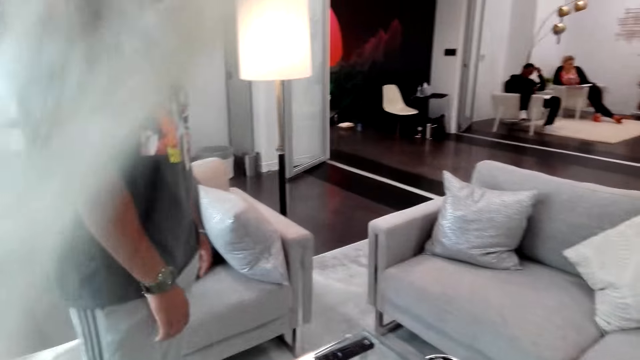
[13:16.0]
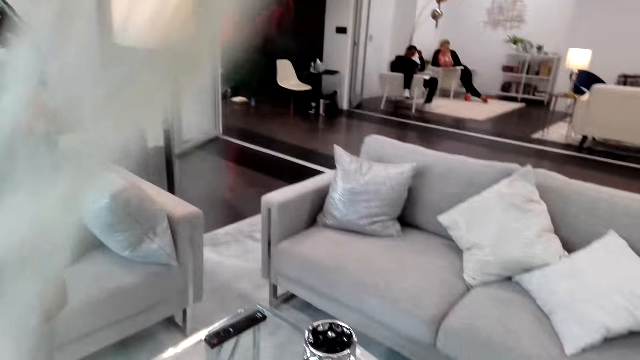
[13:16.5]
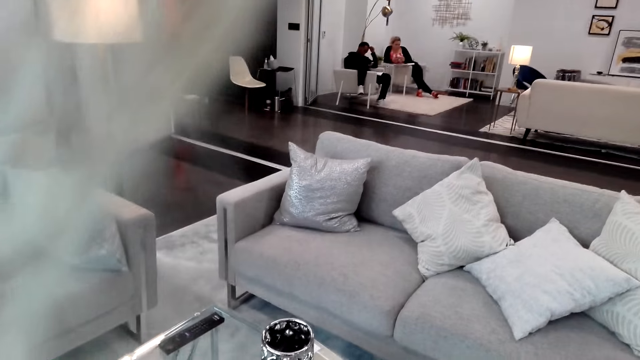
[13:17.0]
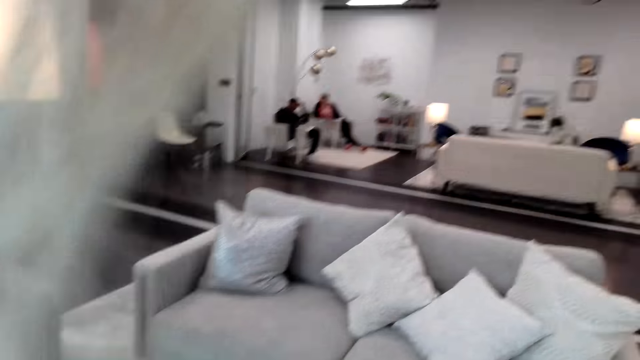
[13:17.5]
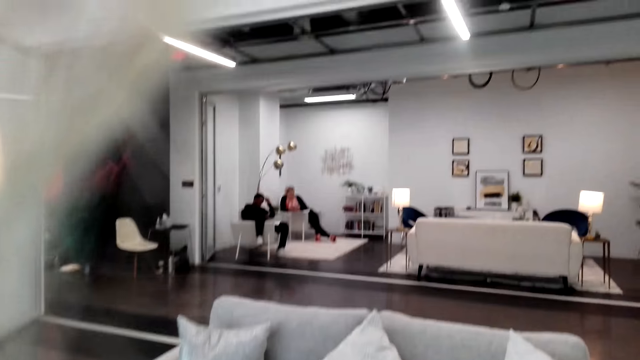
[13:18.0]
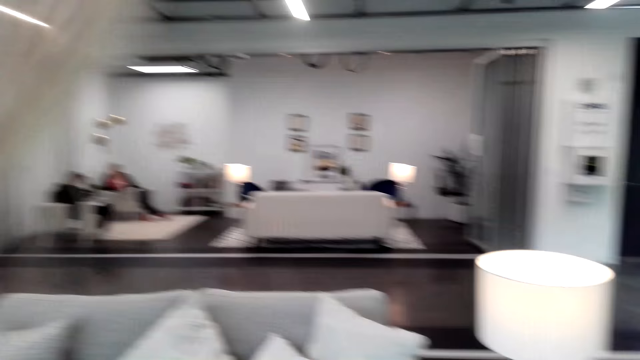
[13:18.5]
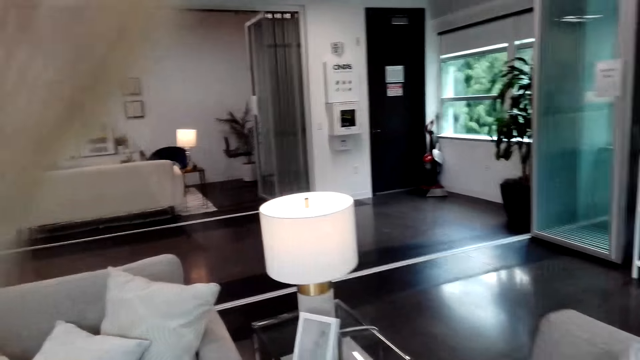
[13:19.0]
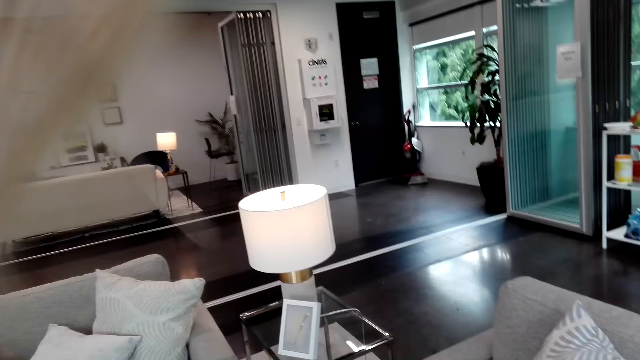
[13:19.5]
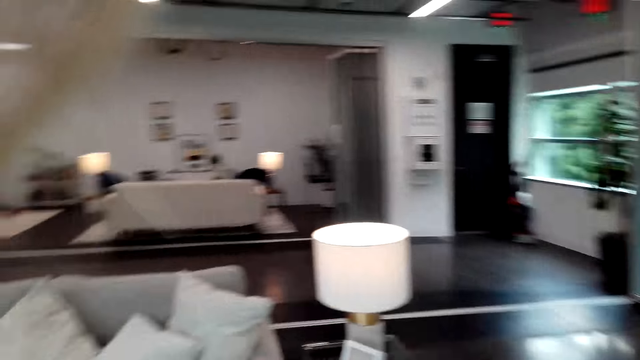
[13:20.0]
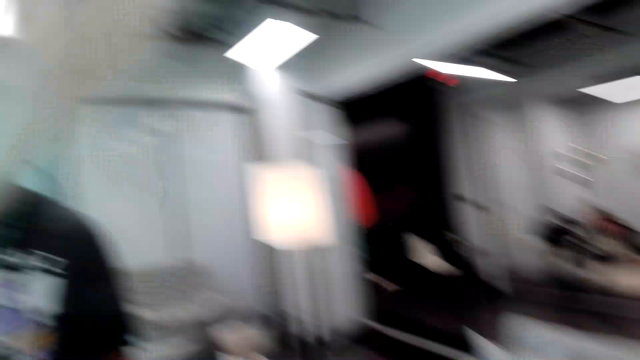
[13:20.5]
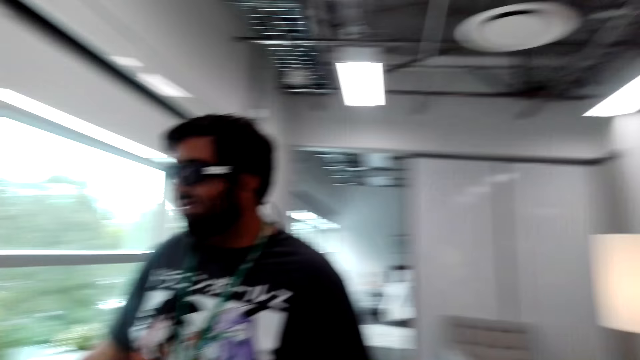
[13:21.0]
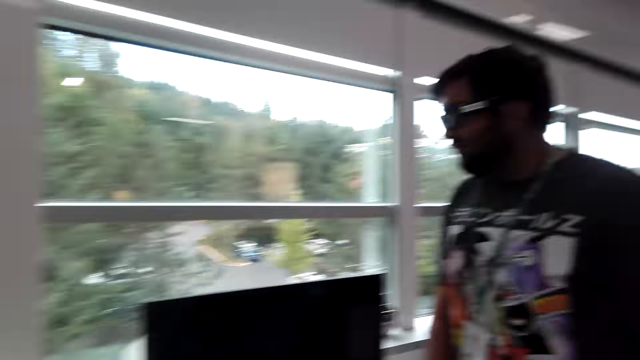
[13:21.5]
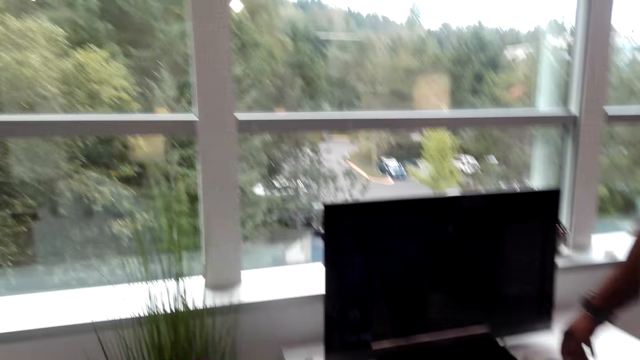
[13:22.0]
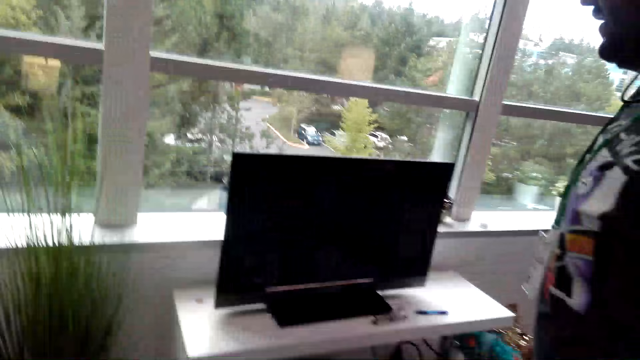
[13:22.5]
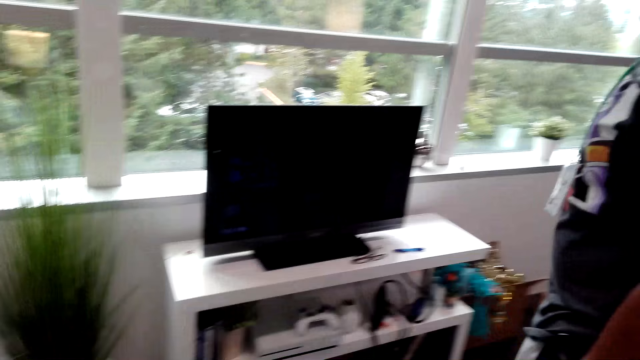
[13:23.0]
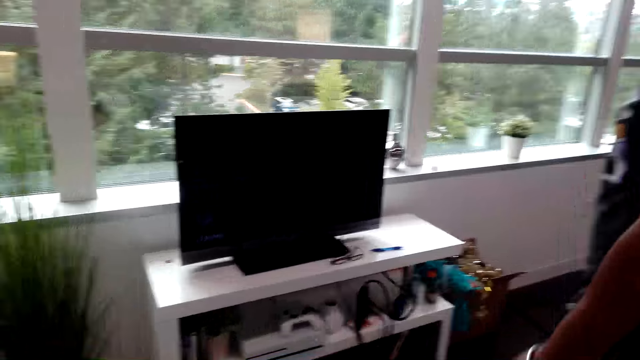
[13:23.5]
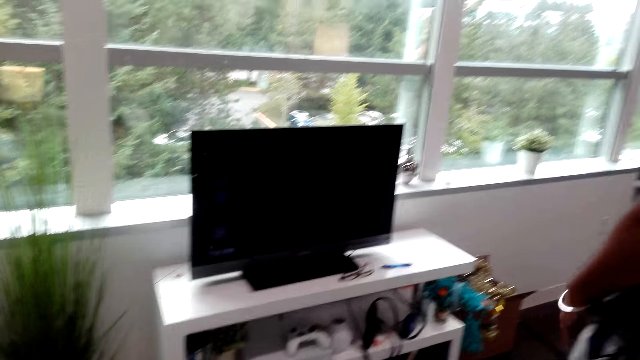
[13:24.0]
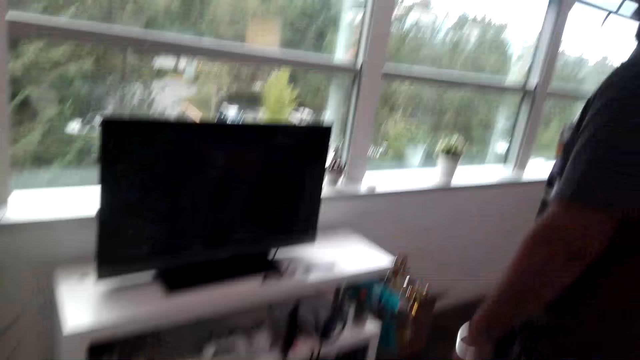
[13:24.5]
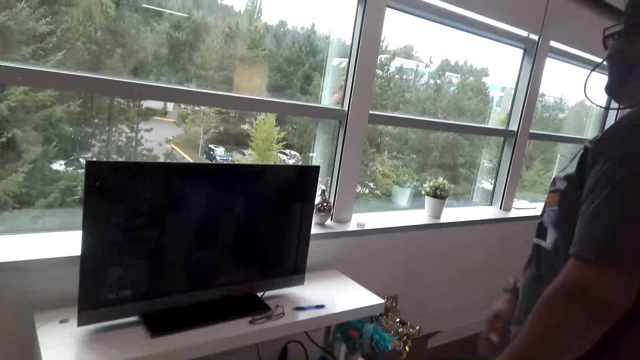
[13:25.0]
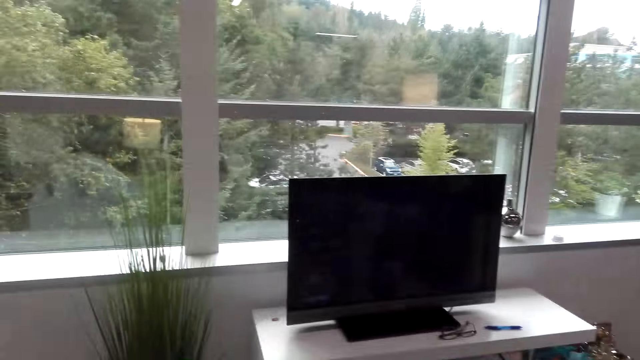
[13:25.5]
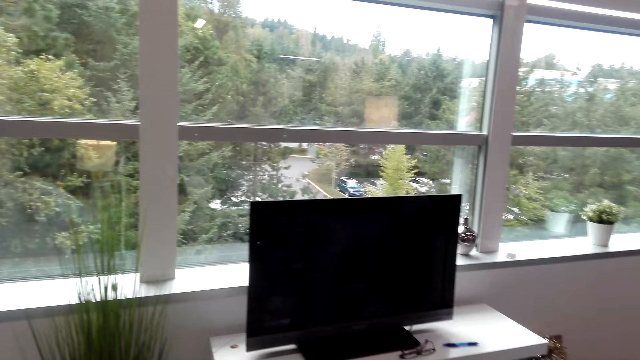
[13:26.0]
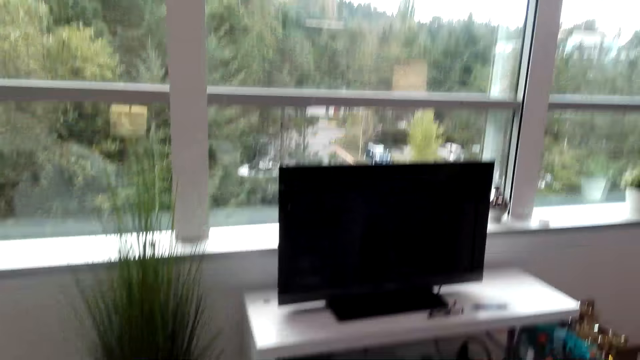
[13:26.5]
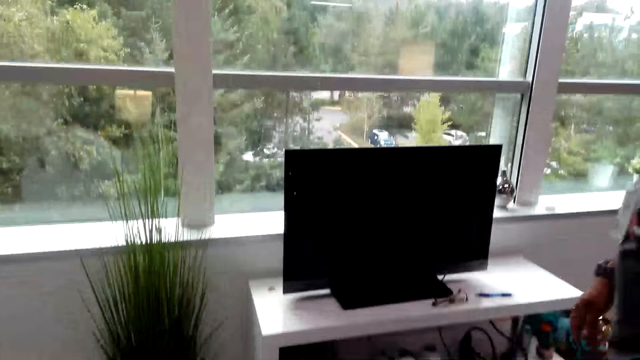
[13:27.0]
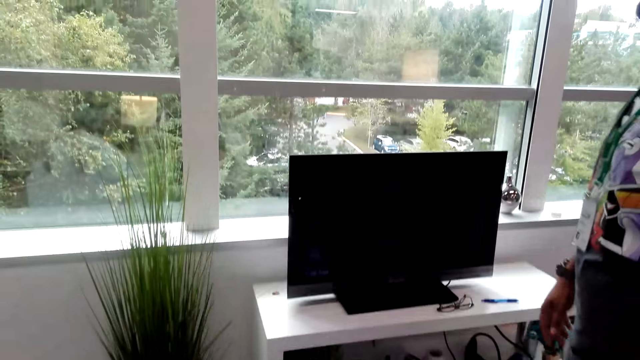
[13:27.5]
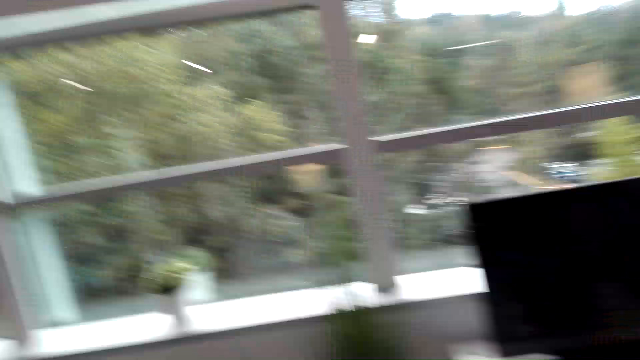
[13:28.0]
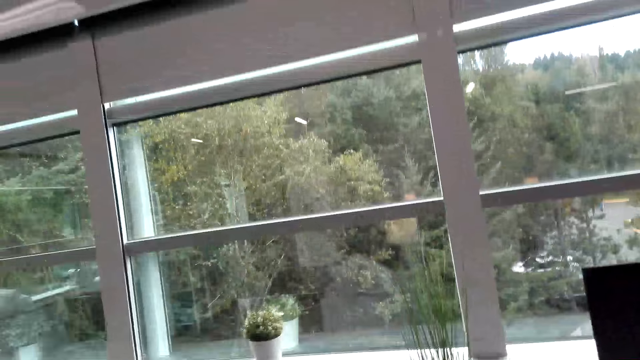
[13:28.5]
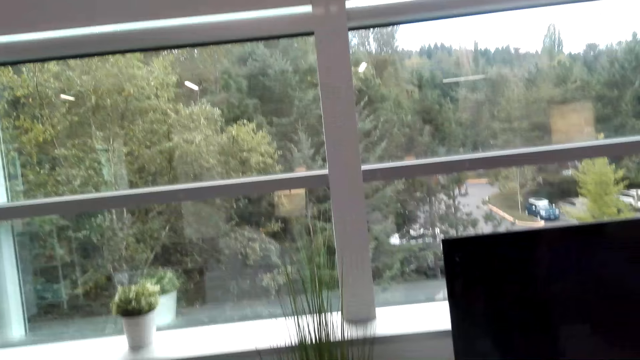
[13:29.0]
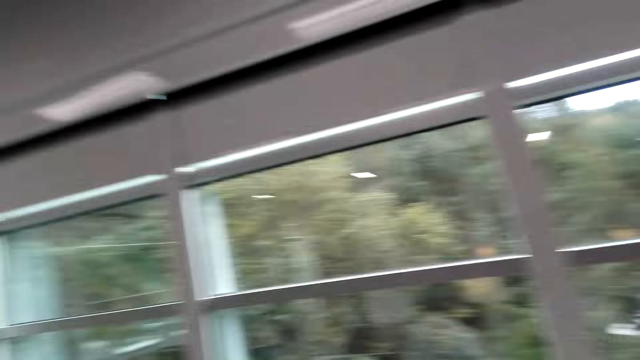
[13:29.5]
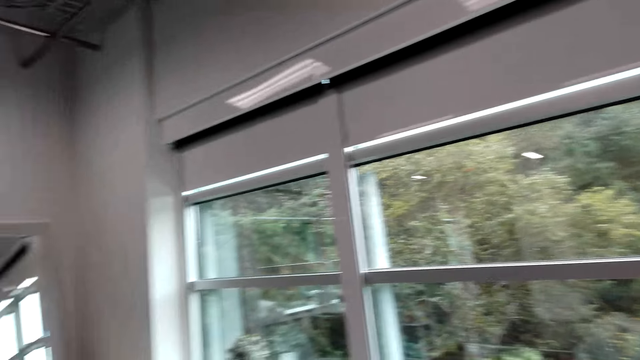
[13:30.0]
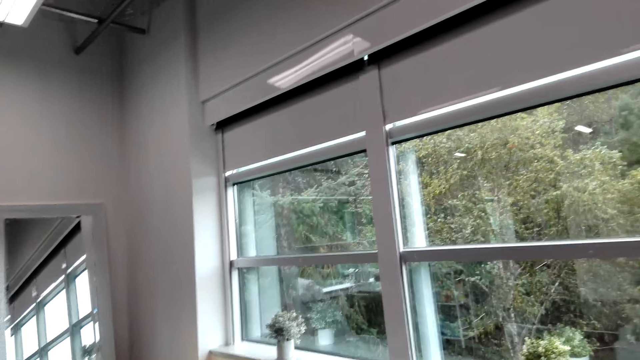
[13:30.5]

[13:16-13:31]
The camera wearer looks around the house. The man converses with the woman and walks towards the desktop. The camera wearer talks with the man. The man converses with the woman and does a hand movement. The camera wearer converses with the man. The man walks around the house.

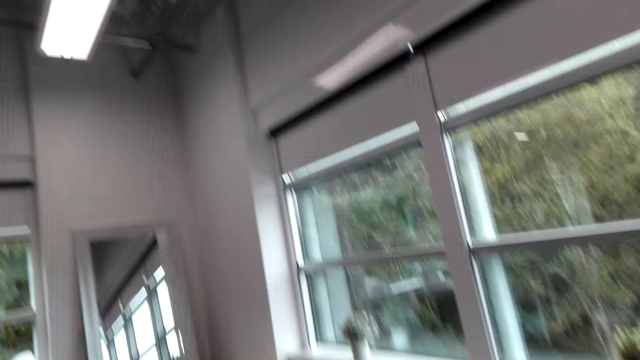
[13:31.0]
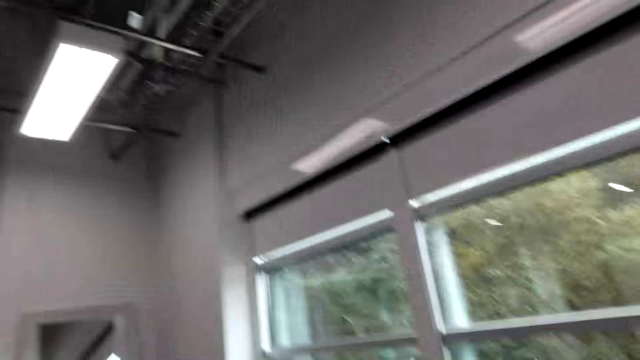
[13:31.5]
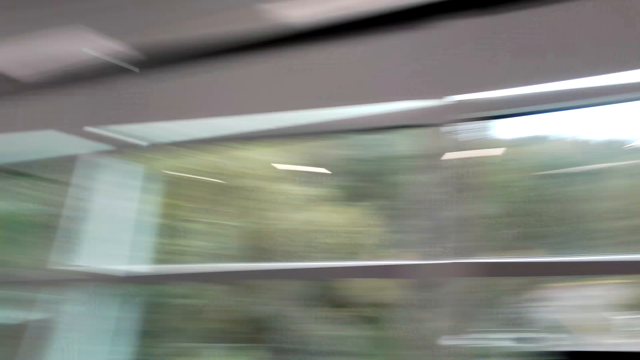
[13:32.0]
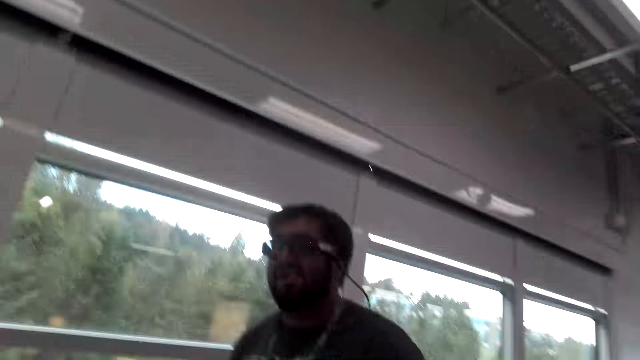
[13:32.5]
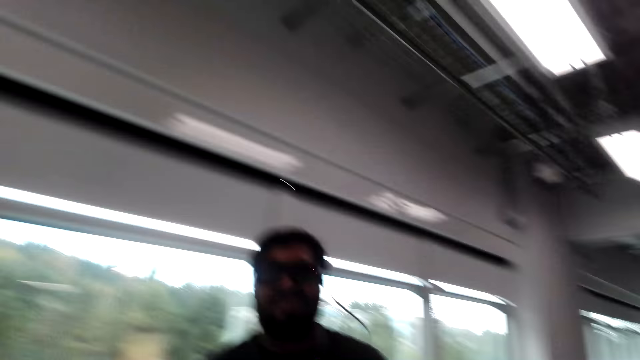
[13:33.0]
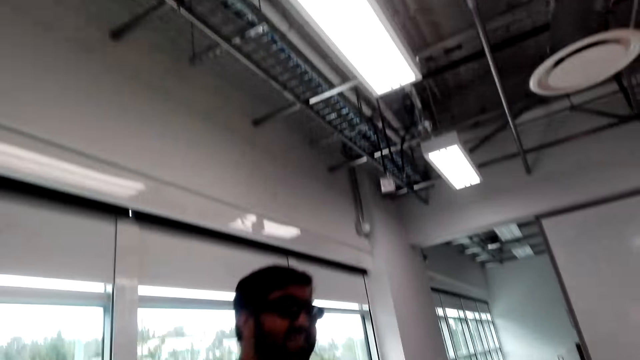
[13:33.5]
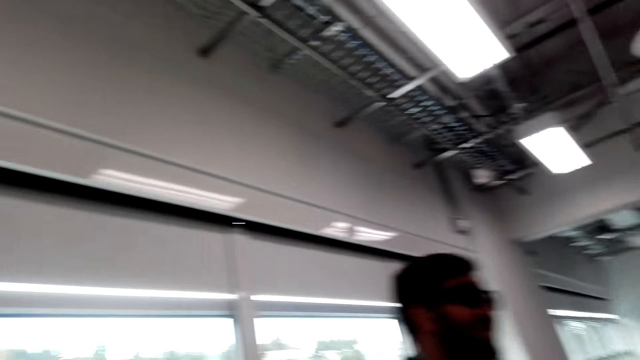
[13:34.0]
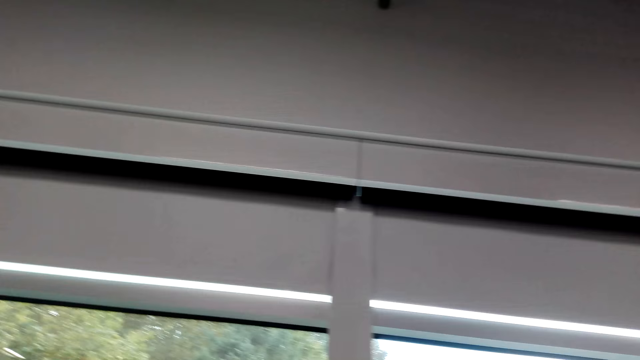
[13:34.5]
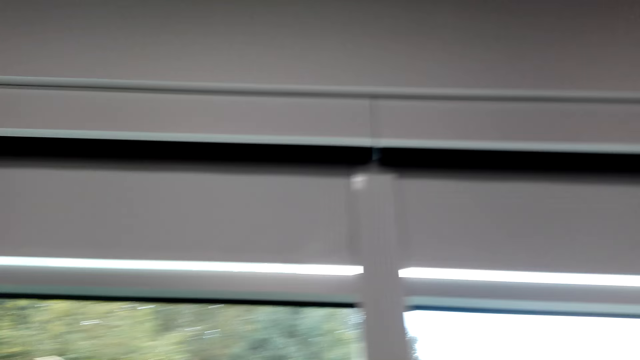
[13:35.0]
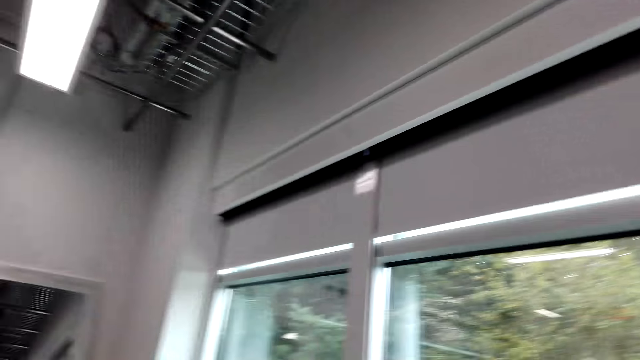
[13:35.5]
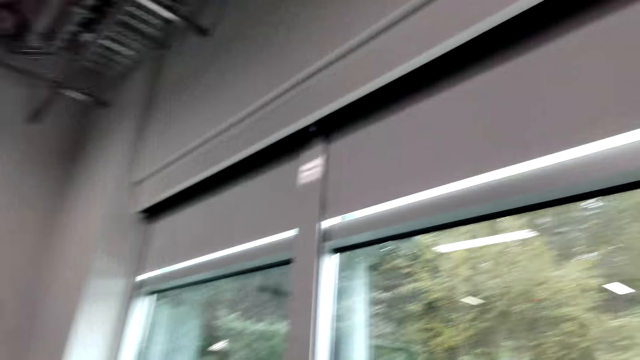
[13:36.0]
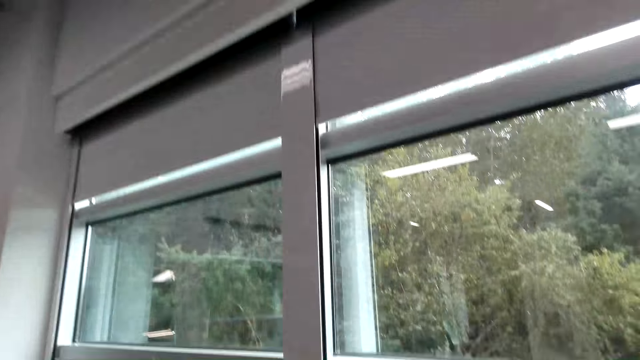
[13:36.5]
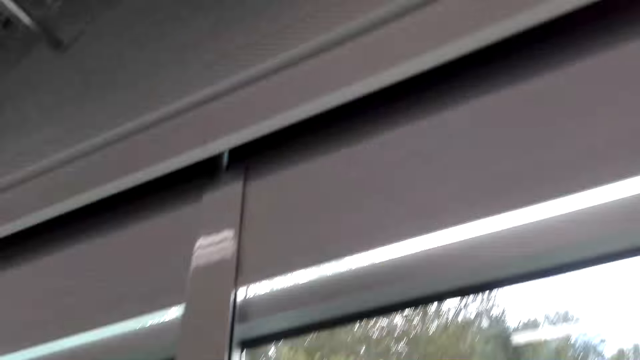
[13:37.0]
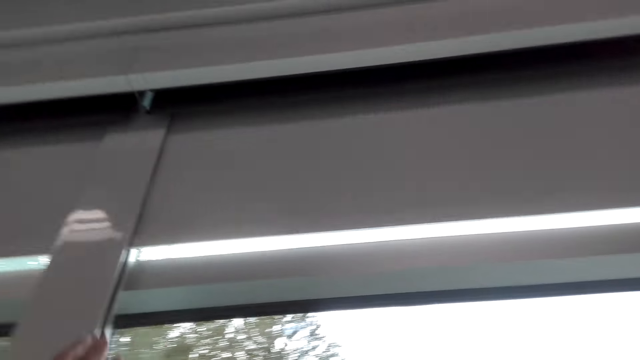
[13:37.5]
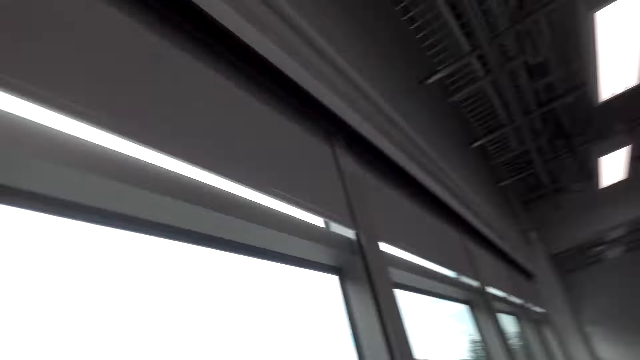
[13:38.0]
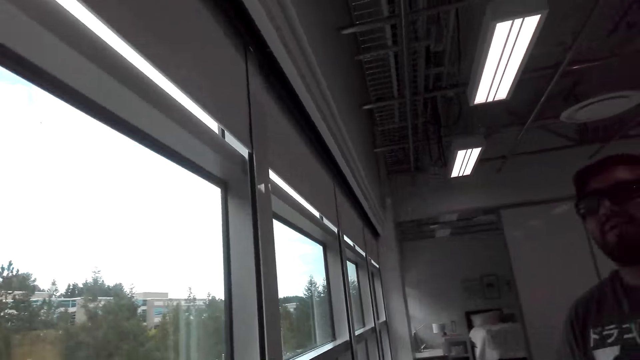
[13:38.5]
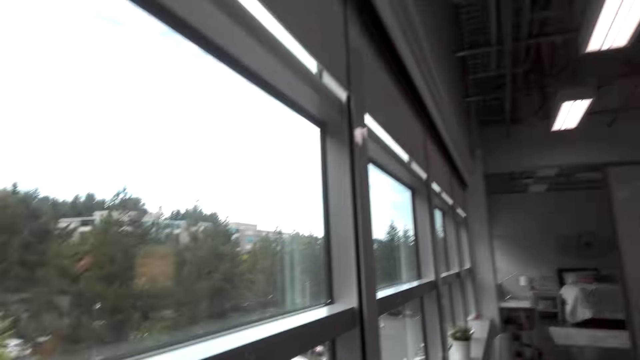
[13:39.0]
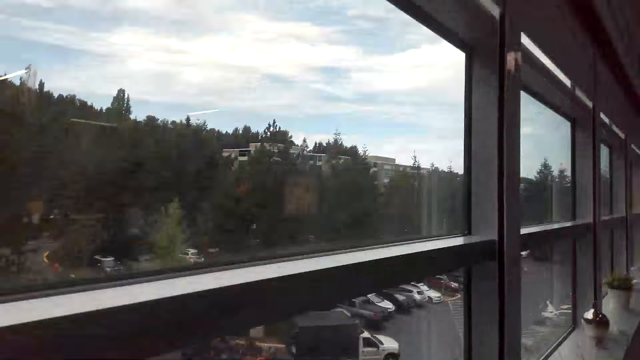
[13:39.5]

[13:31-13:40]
The camera wearer walks around the house. They converse with the man. They look around the house.
